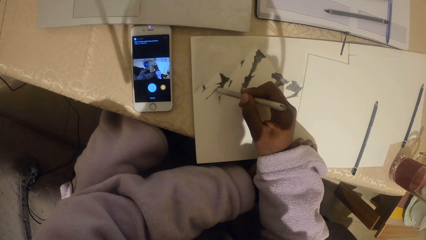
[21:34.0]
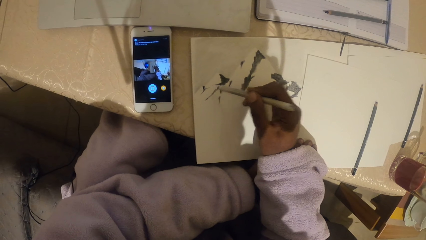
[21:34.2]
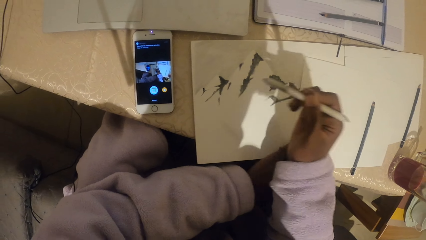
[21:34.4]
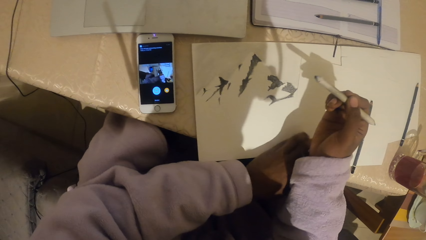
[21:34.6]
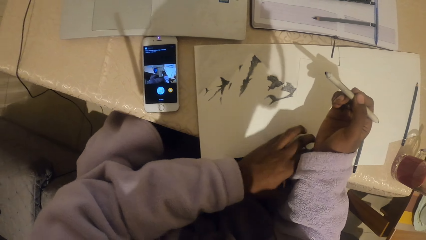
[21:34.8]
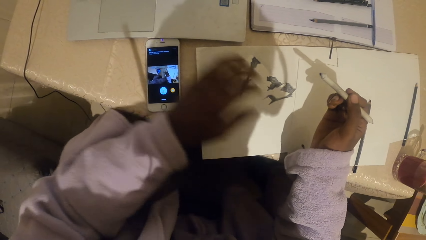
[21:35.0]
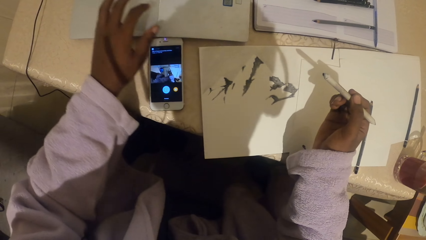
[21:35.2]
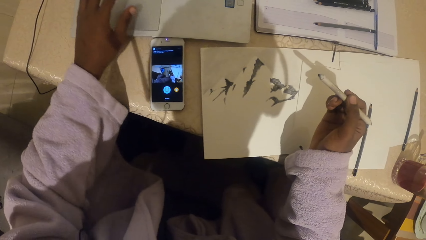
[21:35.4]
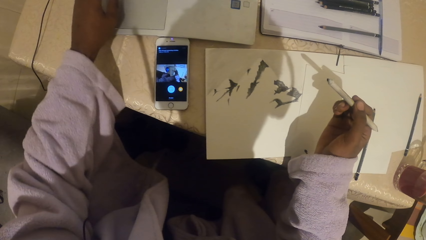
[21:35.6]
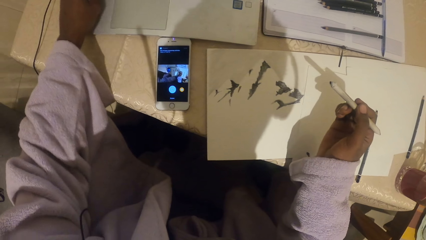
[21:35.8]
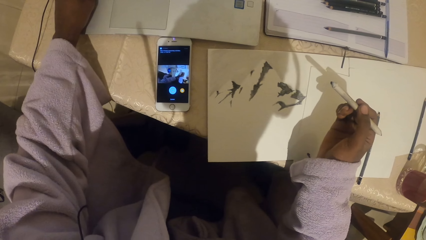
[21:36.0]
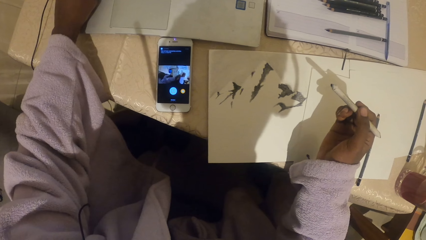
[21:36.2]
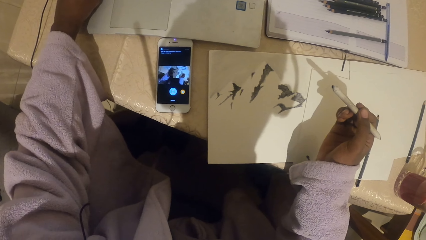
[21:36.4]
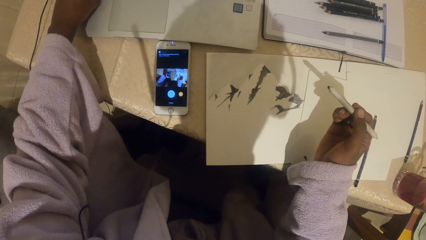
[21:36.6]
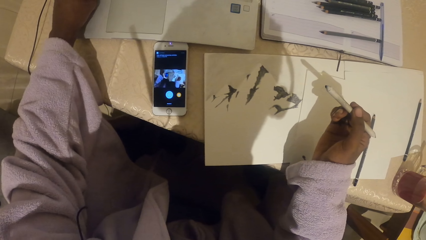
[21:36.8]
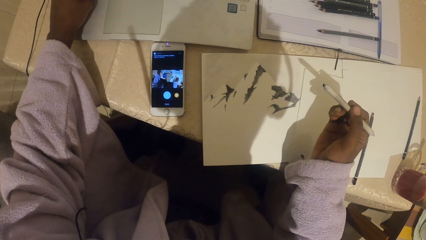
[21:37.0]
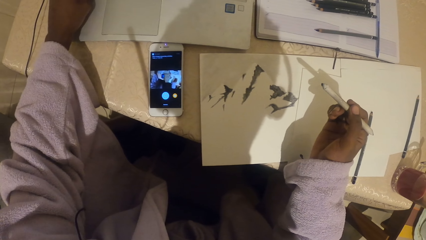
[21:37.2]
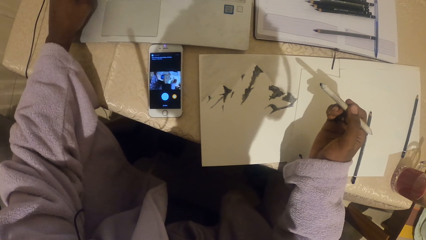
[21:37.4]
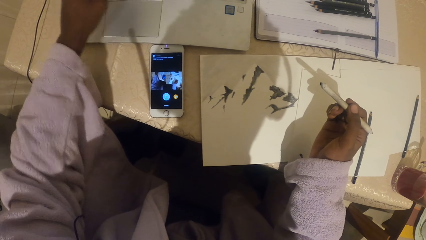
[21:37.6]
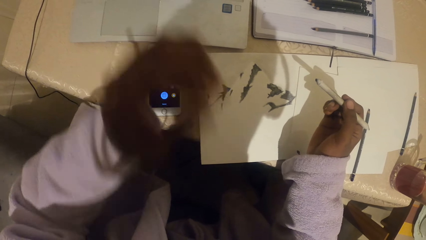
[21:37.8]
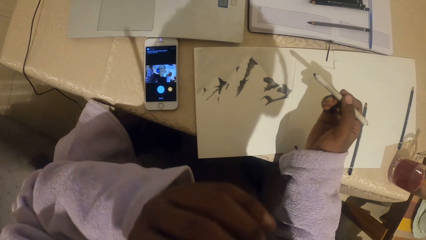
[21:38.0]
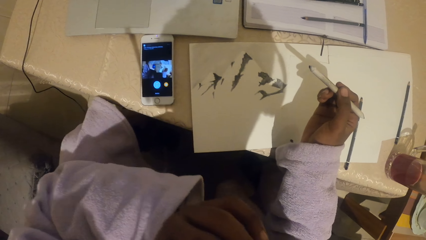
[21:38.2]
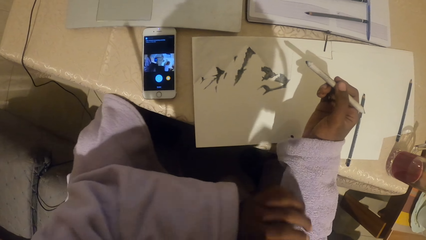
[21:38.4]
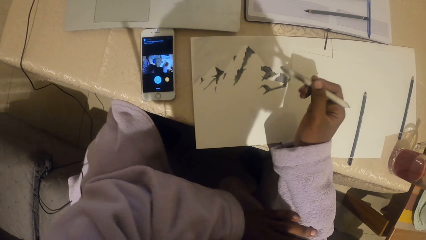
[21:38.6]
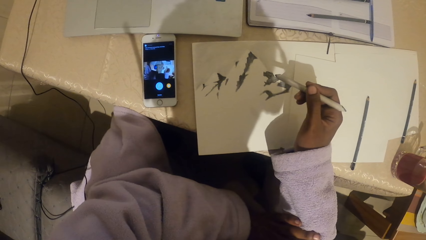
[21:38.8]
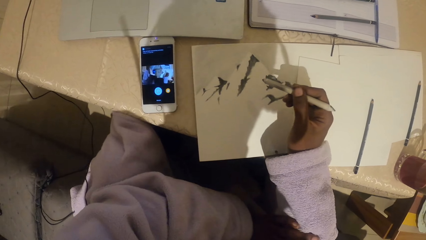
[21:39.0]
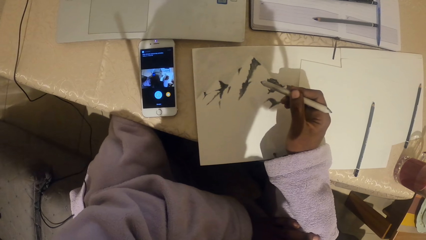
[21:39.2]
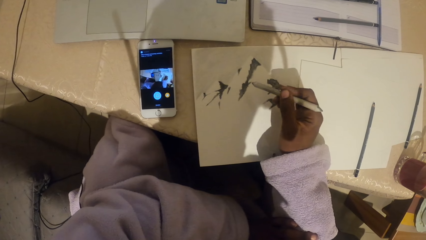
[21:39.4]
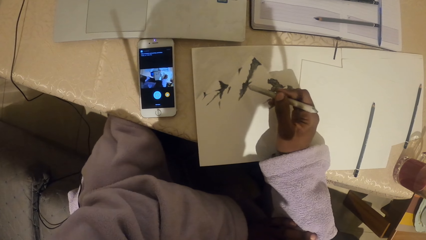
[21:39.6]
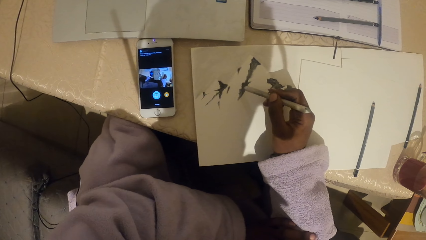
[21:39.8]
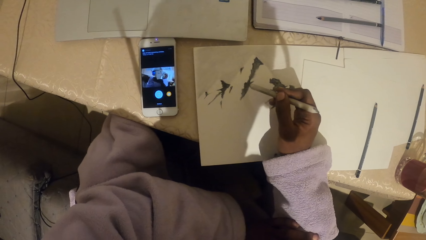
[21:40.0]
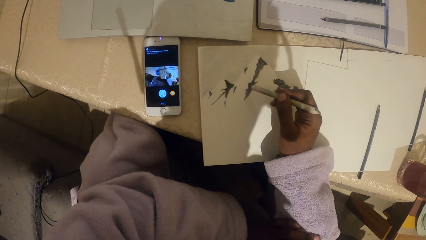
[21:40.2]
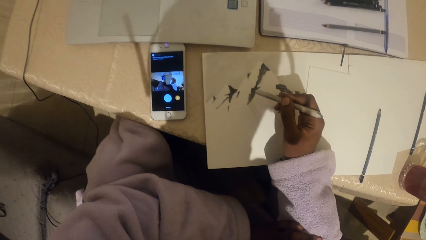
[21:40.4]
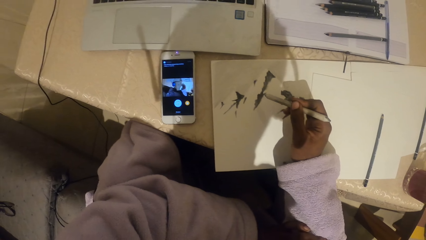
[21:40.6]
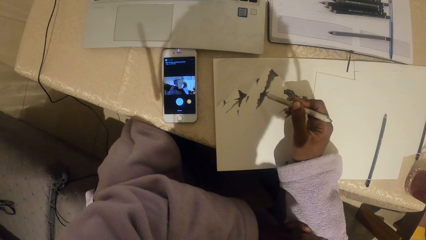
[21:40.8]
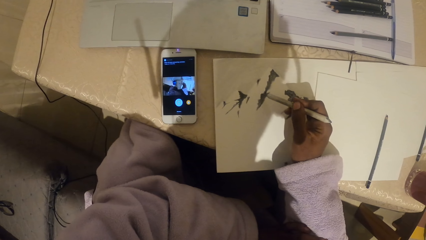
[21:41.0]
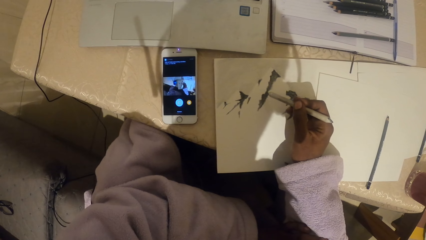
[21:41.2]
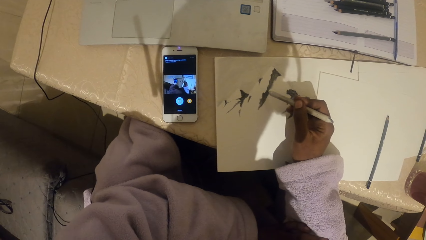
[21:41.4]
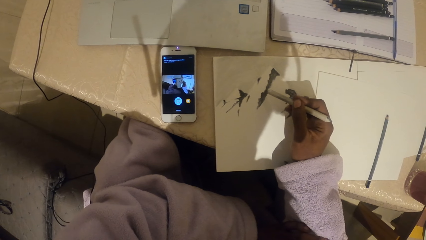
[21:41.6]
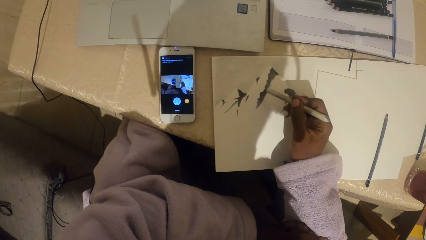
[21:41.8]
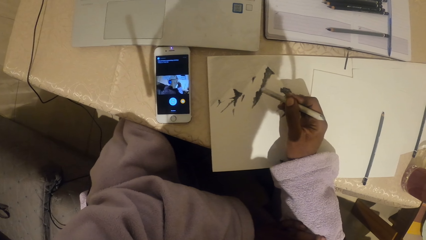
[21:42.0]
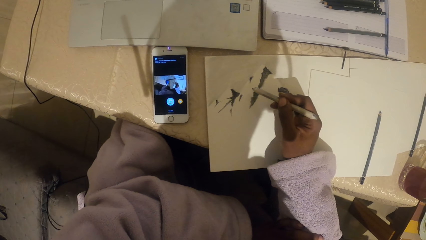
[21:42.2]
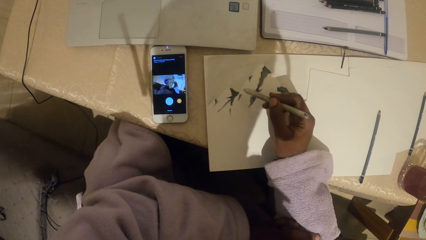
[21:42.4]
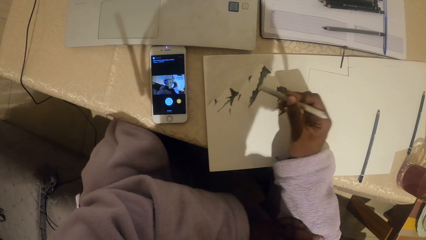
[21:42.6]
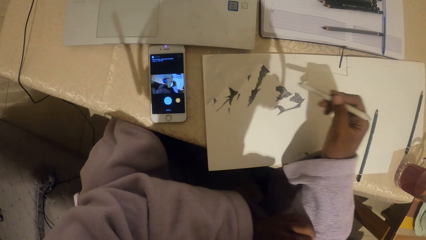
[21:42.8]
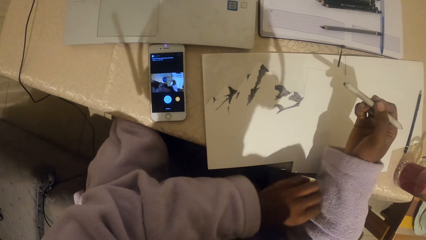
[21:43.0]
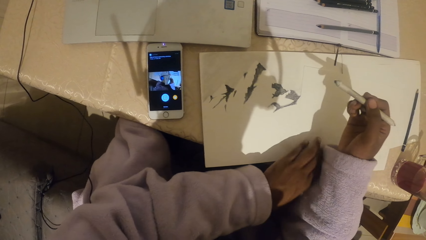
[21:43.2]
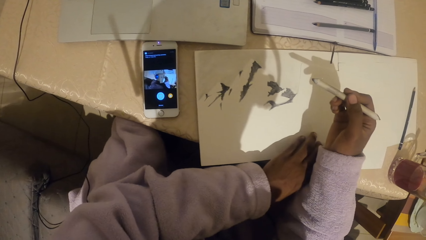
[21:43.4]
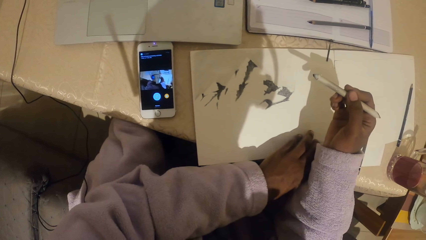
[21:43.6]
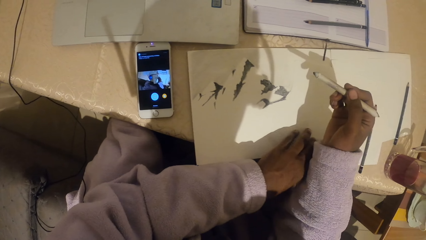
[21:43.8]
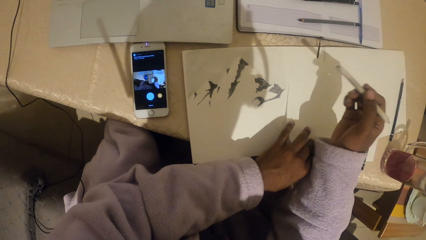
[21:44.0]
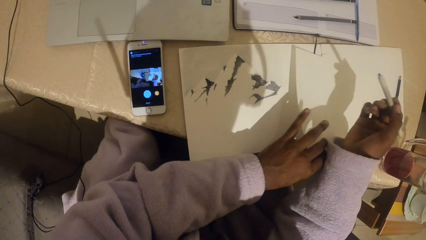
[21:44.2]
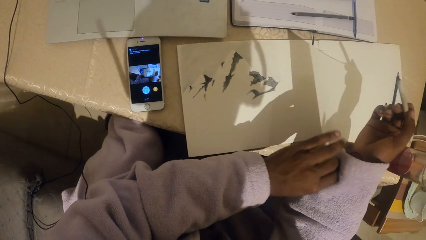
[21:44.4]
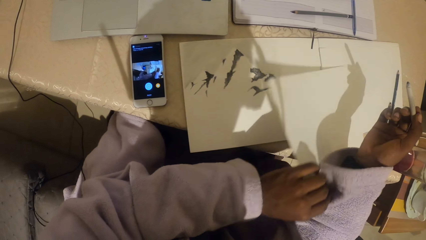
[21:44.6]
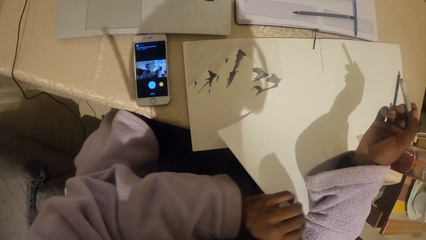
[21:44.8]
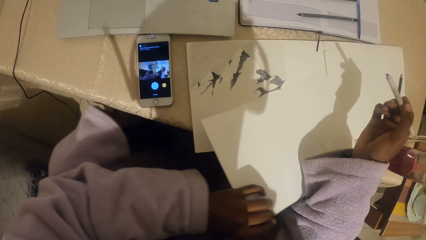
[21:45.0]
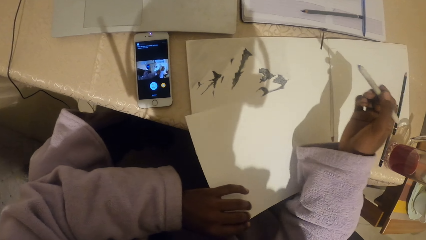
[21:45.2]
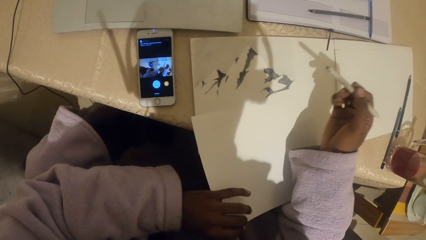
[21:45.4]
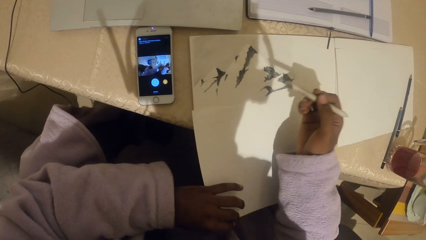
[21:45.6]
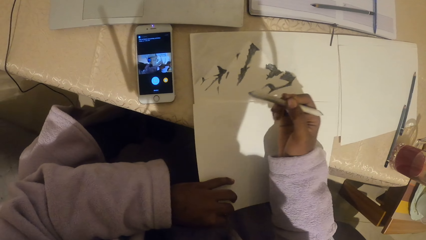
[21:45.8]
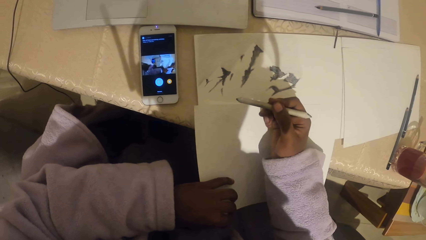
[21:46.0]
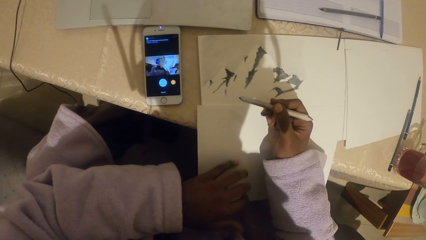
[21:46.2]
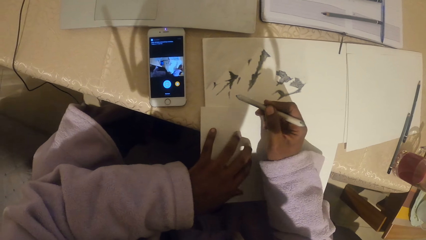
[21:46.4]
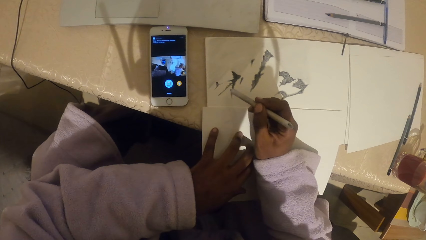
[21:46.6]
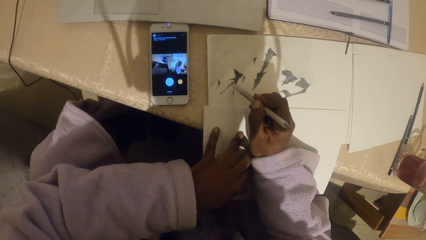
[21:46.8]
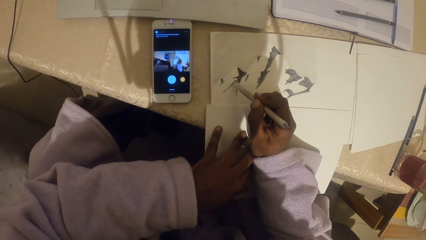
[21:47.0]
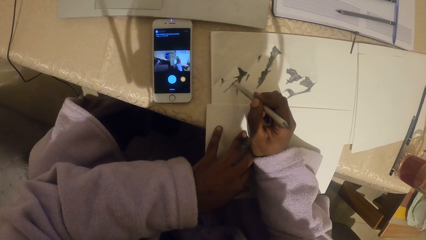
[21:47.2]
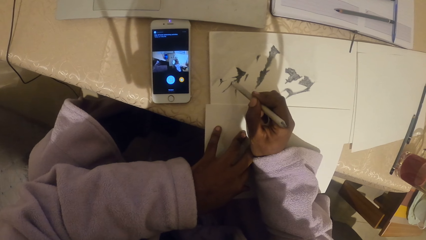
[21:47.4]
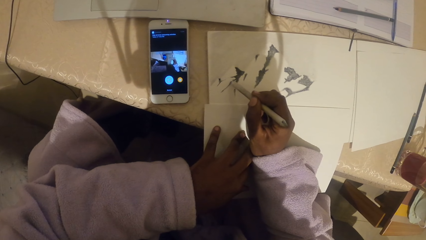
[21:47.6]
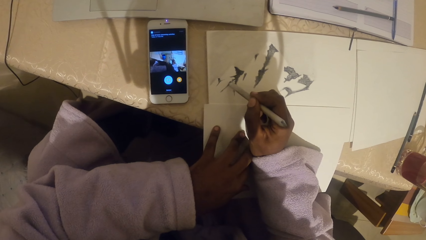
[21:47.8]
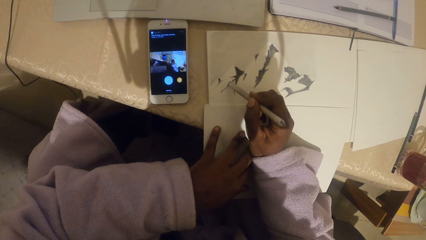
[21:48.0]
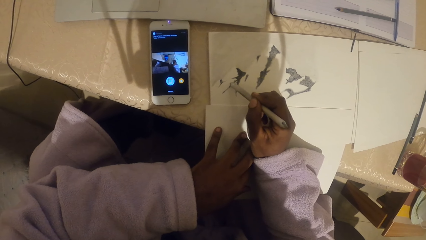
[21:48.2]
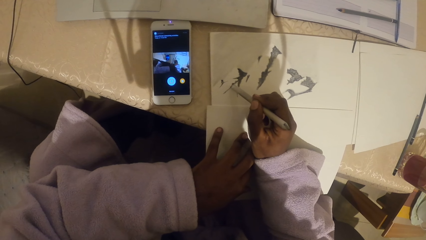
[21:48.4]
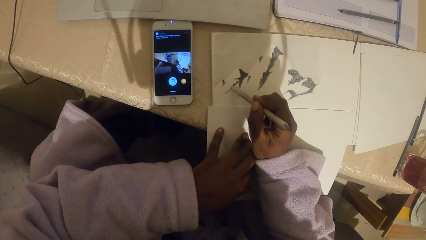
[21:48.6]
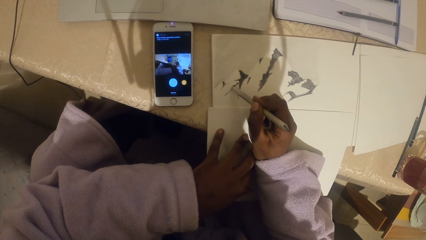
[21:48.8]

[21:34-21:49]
The camera wearer looks at the phone. They operate the laptop. They stare at the sketch. They pick up a piece of paper. They pull the paper closer. They draw on the paper with a pencil.
